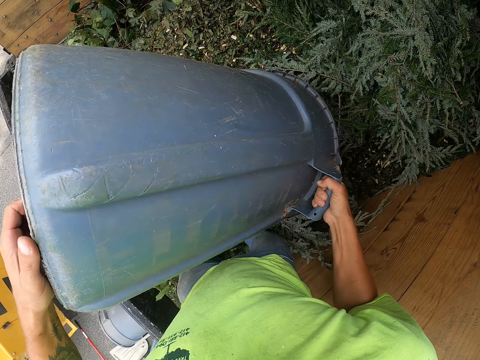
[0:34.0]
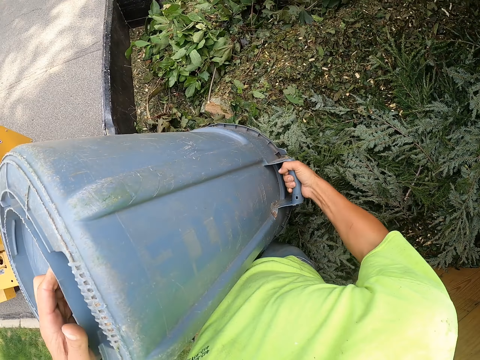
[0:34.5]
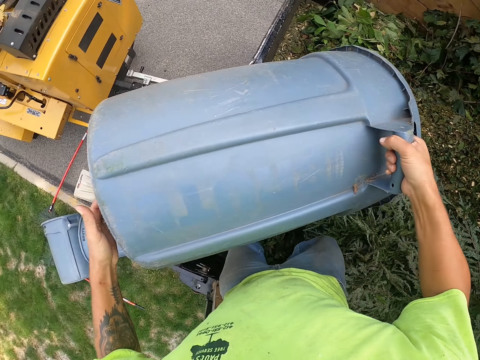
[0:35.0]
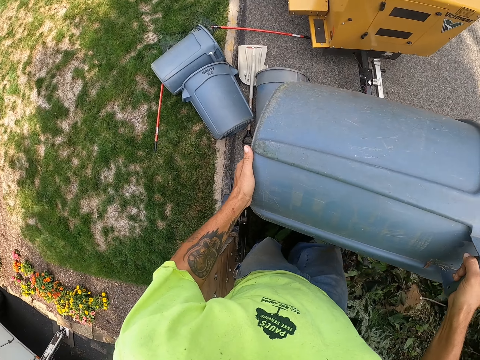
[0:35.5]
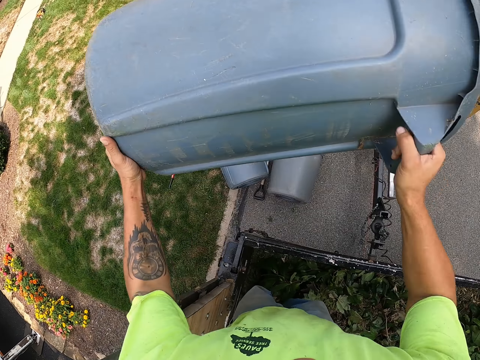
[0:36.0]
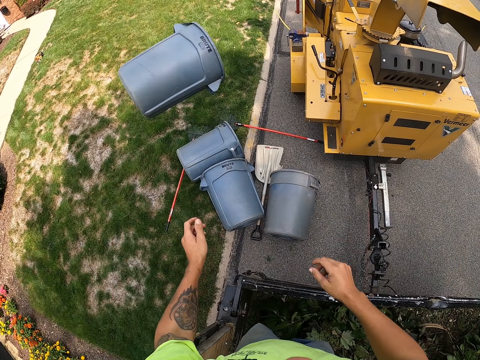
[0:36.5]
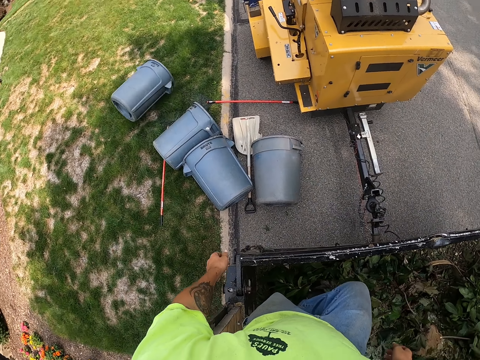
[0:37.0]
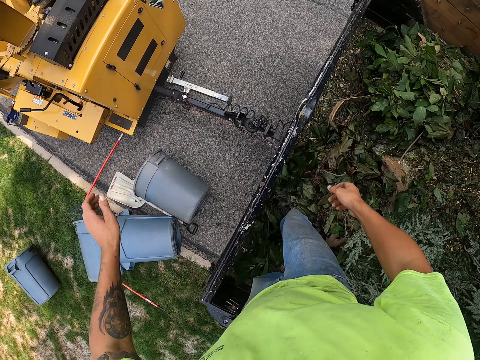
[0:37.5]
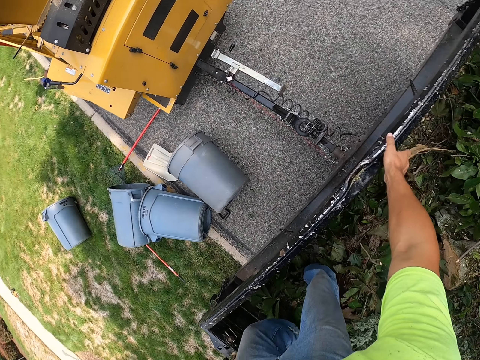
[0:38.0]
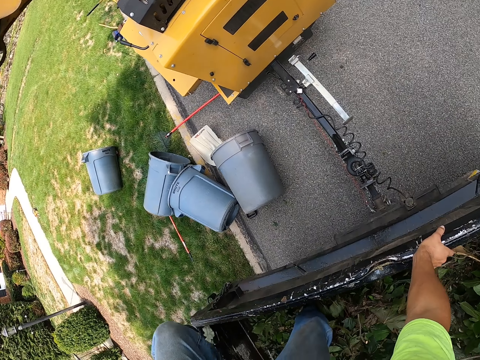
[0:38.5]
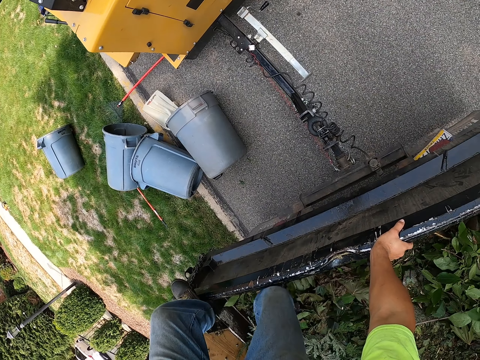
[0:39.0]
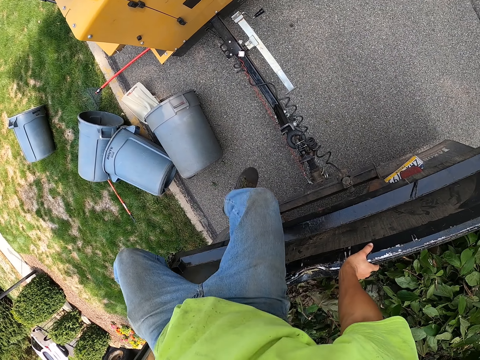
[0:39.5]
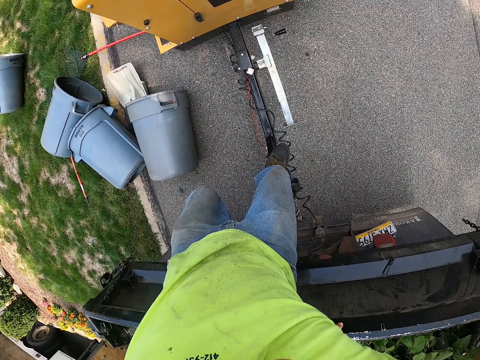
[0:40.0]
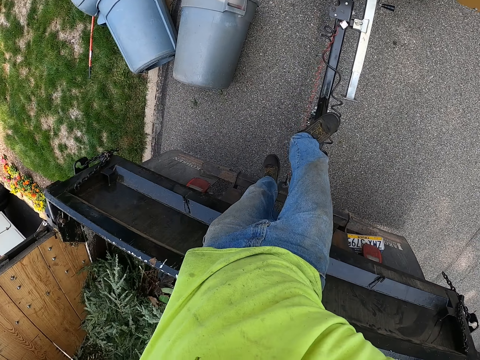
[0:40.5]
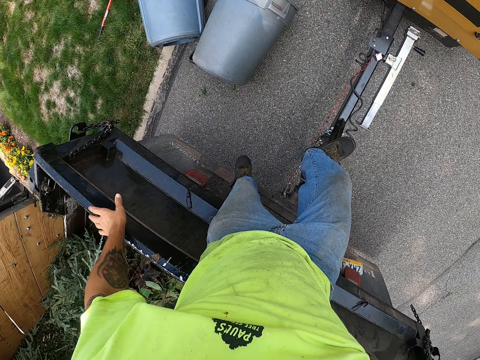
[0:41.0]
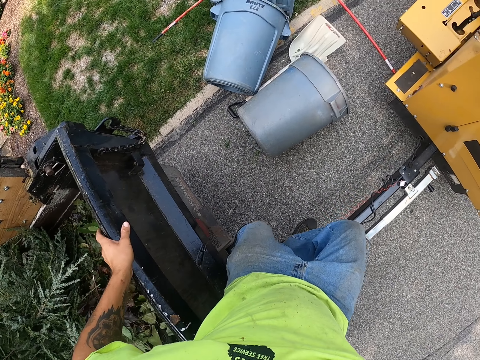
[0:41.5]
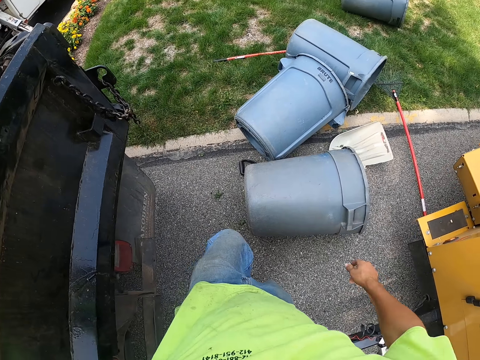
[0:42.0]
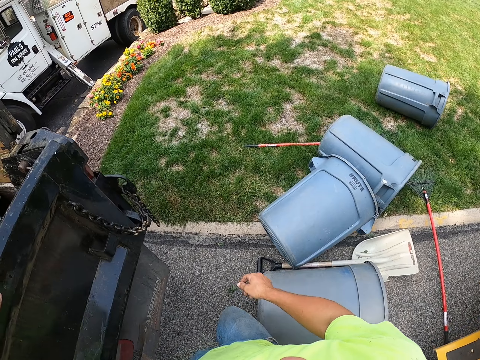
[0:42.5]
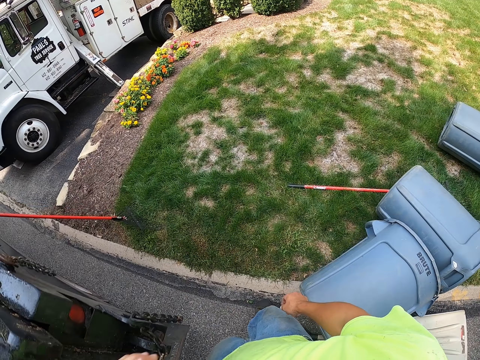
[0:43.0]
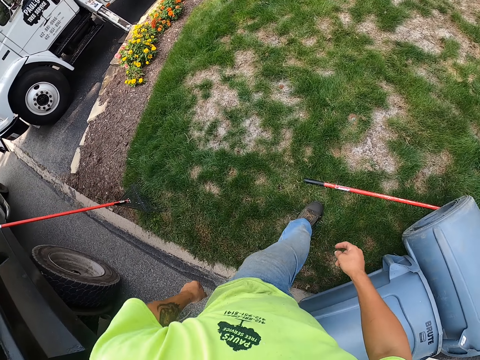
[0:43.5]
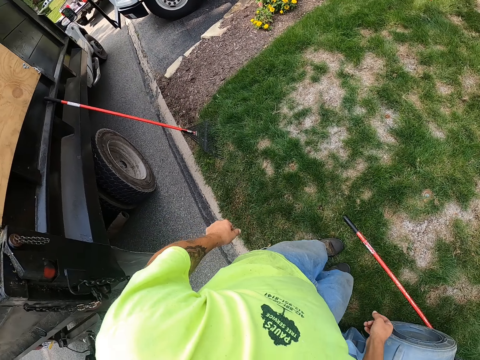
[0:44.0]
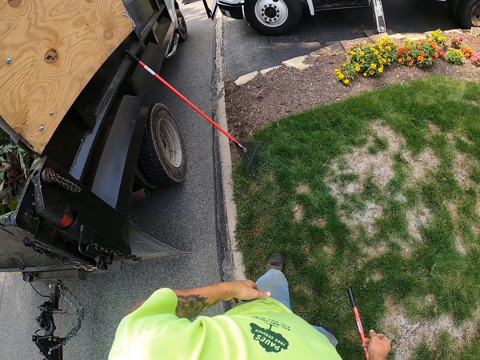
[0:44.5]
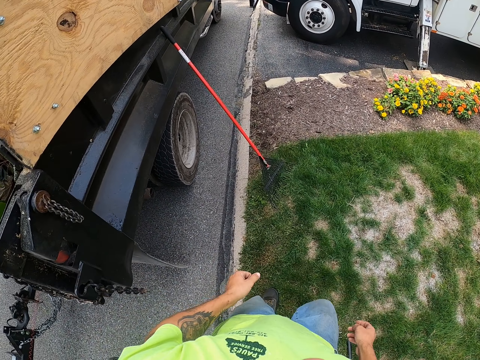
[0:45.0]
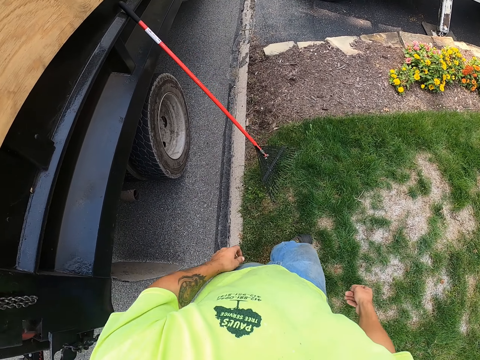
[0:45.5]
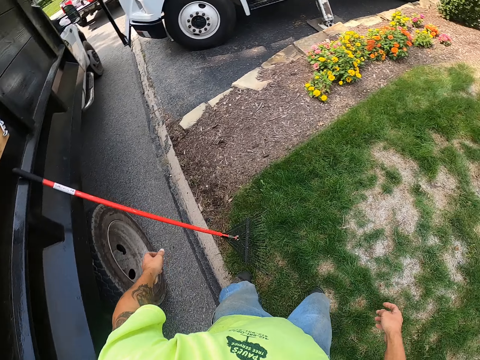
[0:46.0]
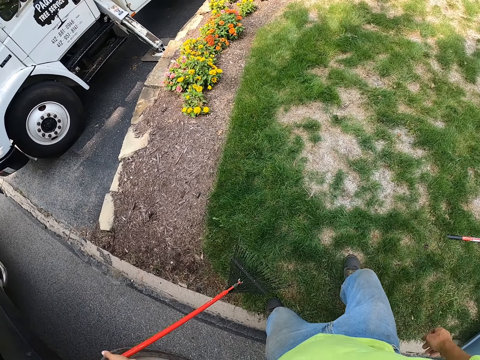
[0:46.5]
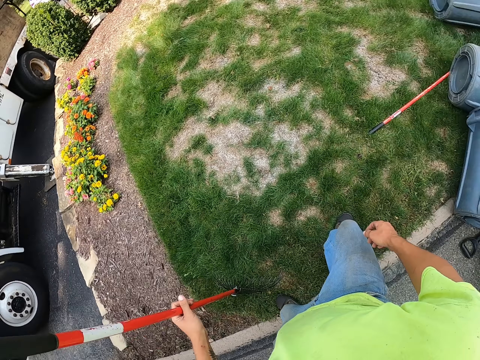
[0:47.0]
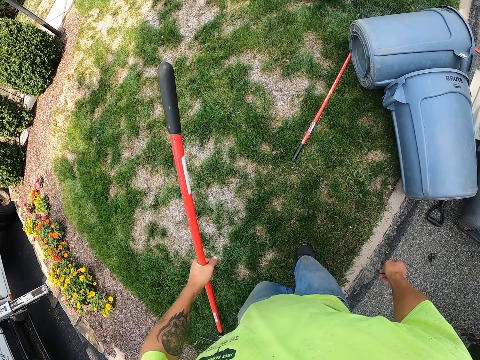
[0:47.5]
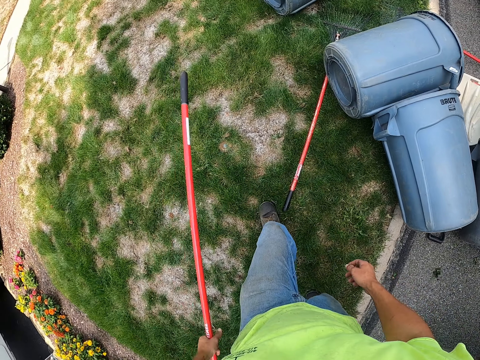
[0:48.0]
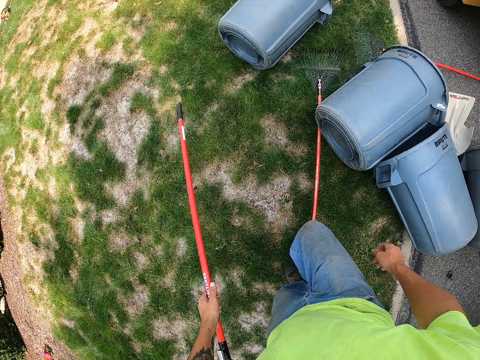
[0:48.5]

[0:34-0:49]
The camera wearer tosses the bin on the lawn with both hands. He holds the back of the garbage truck with his right hand. He holds a wood chipper with his left hand. He steps onto the coupler rod with his right foot. He holds the back of the garbage truck with his left hand. He gets down from the garbage truck. He walks around. He takes a rake from the lawn with his left hand.

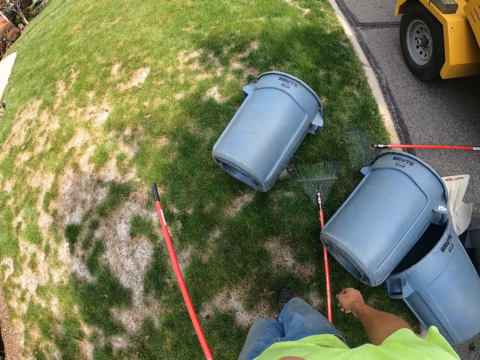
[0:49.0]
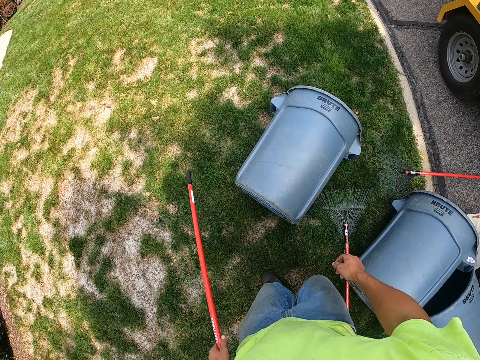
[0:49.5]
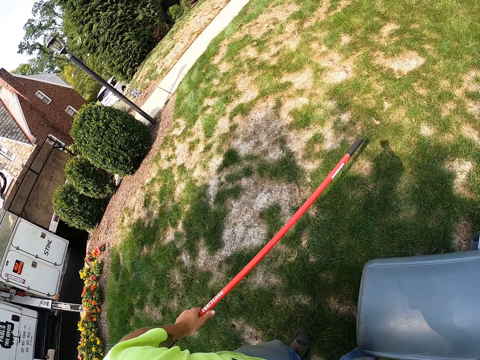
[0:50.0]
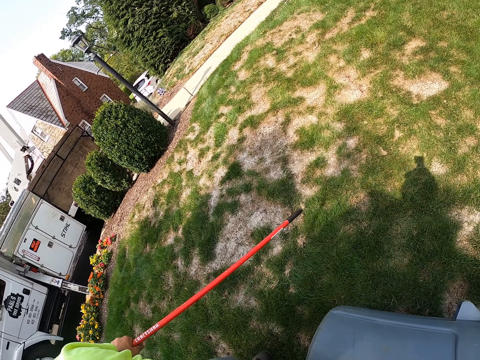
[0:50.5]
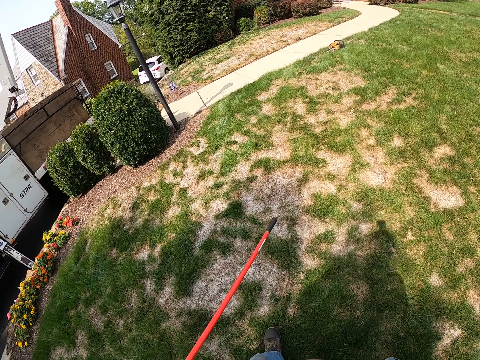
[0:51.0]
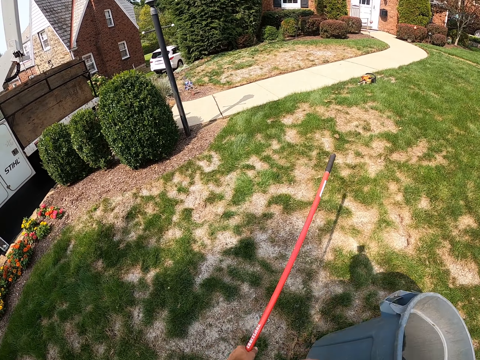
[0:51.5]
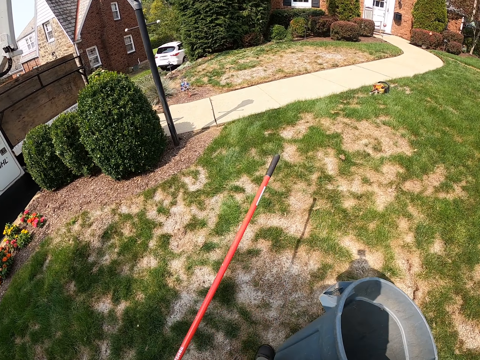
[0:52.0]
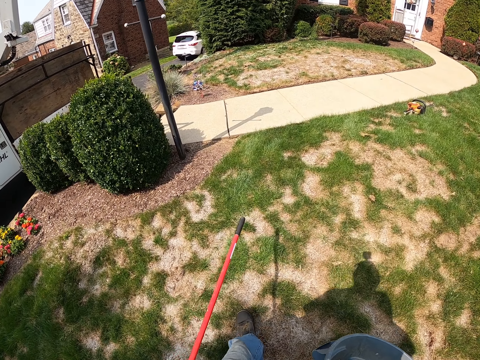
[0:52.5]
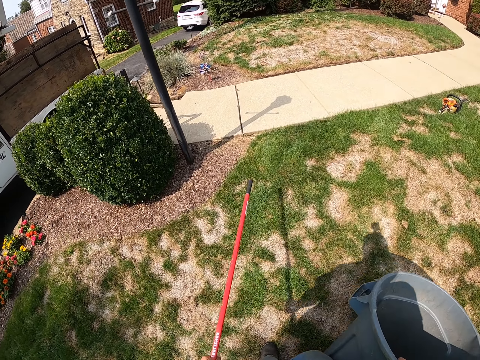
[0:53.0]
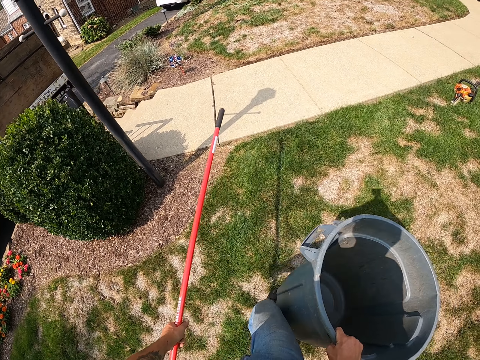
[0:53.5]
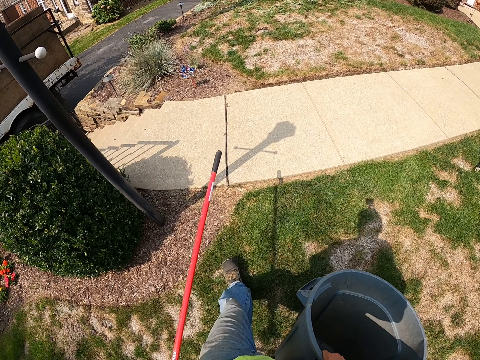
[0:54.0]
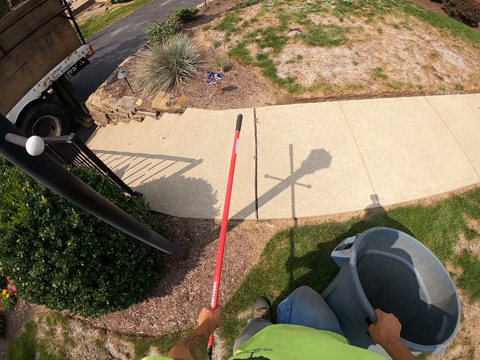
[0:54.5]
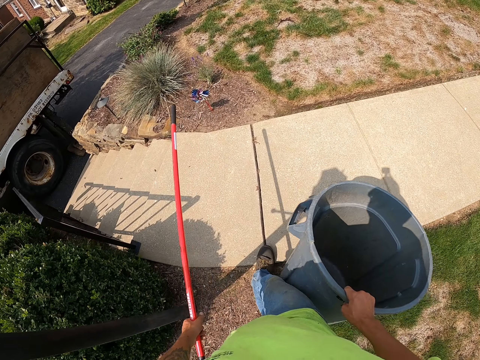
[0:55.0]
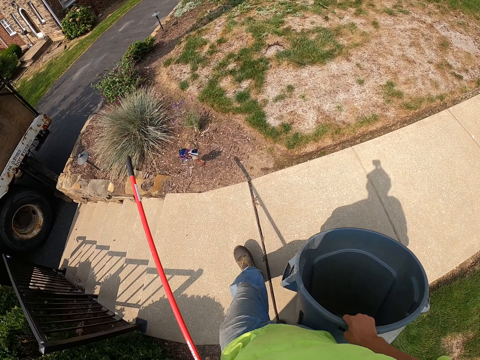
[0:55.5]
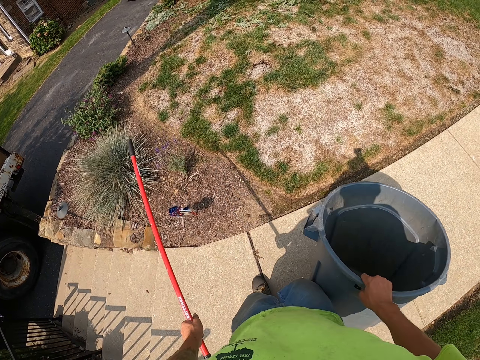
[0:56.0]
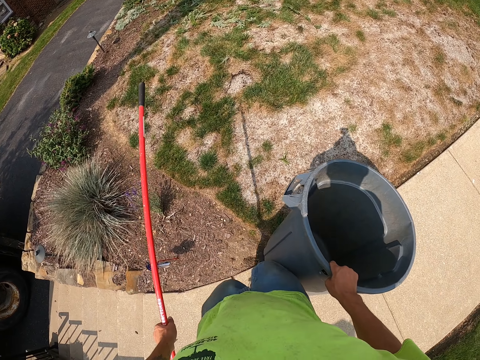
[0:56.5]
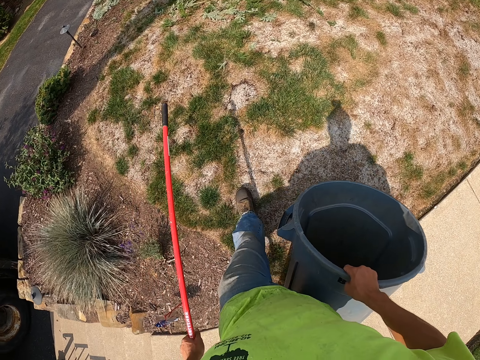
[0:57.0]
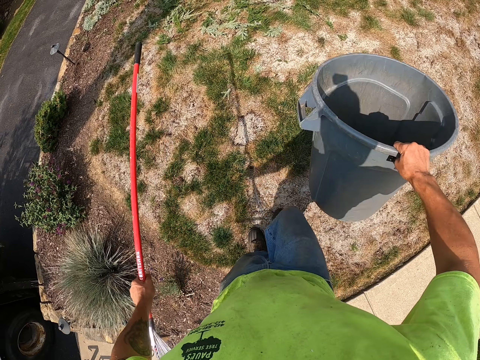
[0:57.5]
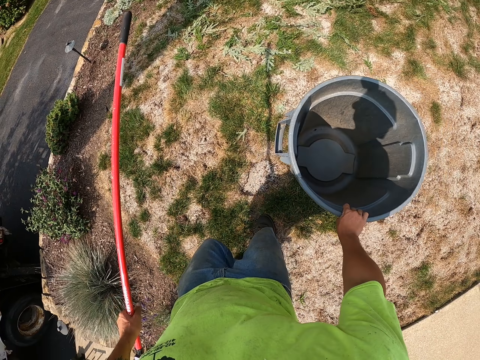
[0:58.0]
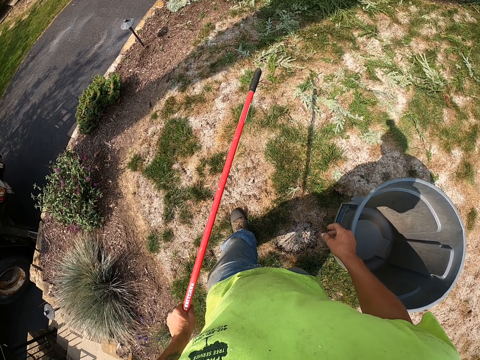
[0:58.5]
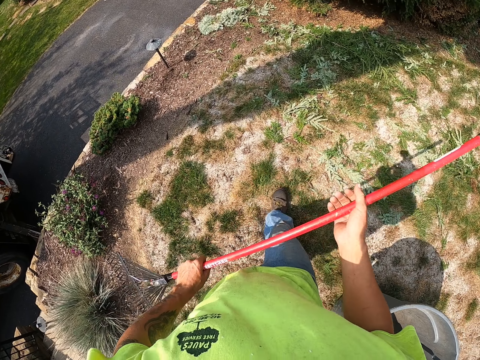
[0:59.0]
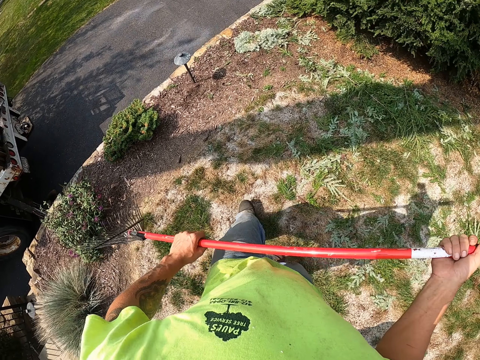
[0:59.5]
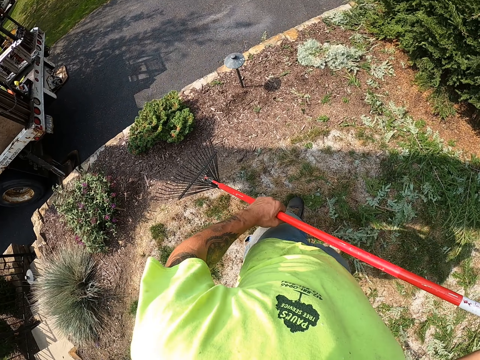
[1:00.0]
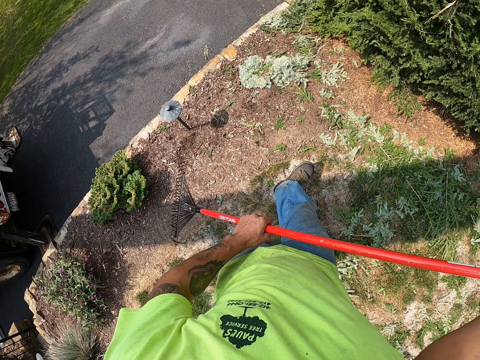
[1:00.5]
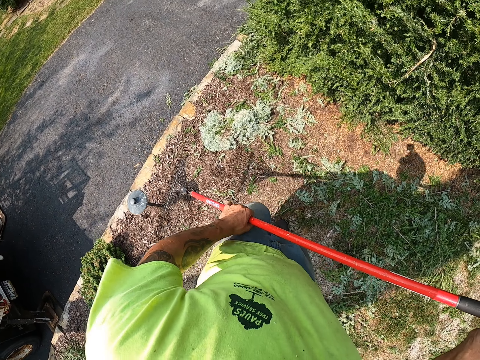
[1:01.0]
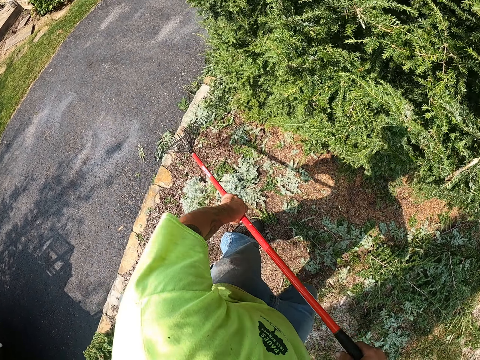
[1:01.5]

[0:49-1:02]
The camera wearer takes the bin from the lawn with his right hand. He walks around. He puts the bin on the lawn with his right hand. He holds the rake in his left hand with his right hand.
